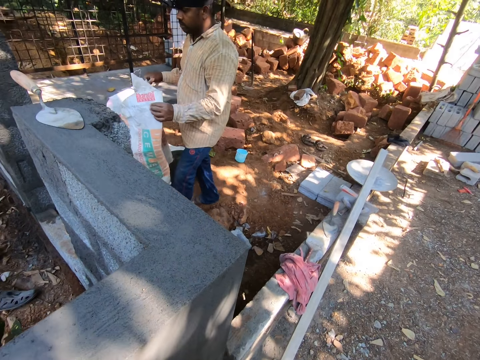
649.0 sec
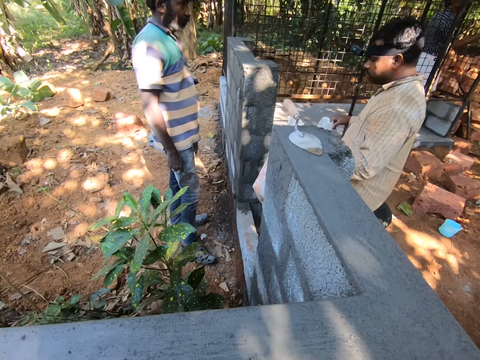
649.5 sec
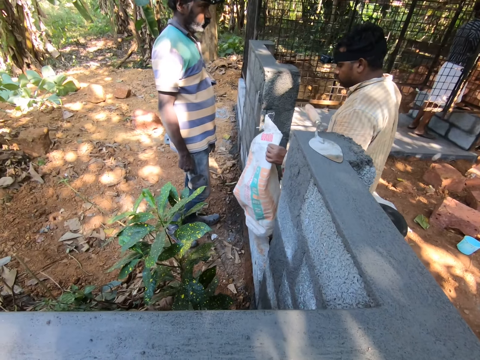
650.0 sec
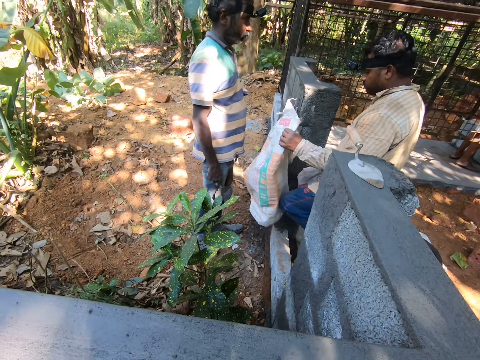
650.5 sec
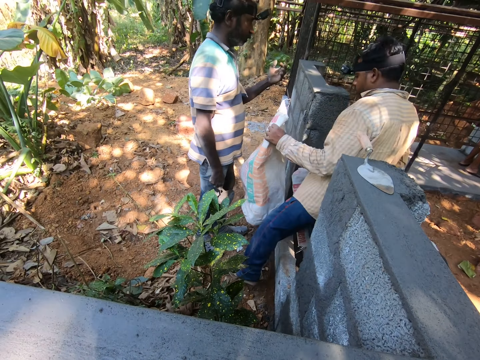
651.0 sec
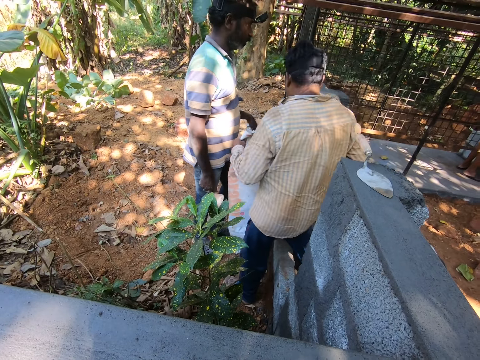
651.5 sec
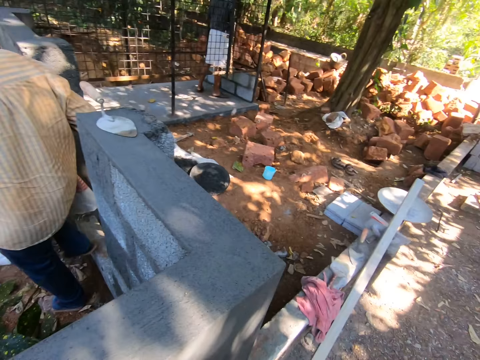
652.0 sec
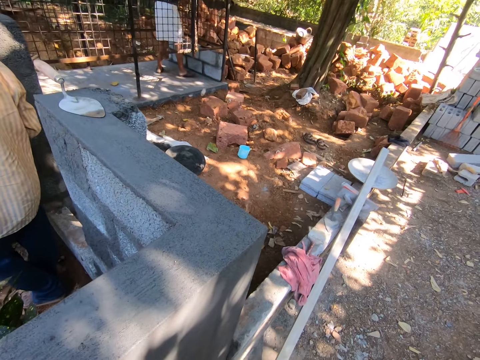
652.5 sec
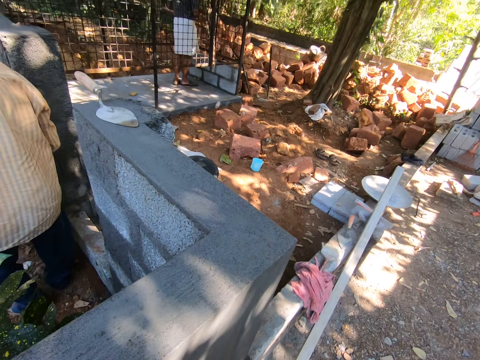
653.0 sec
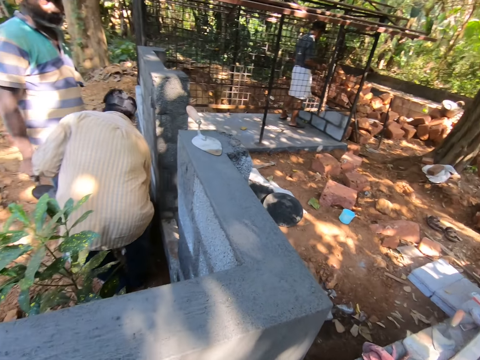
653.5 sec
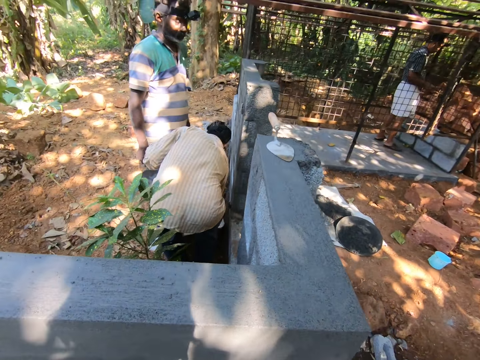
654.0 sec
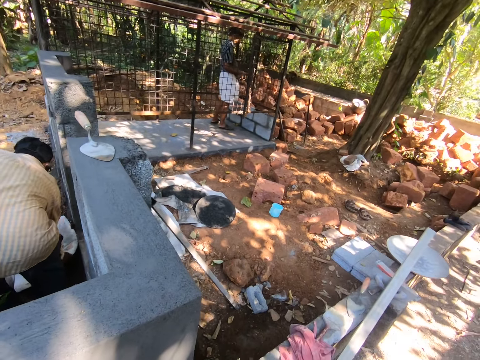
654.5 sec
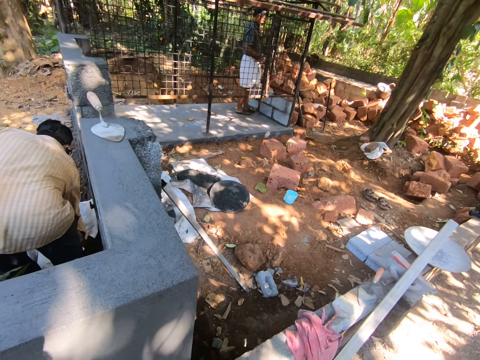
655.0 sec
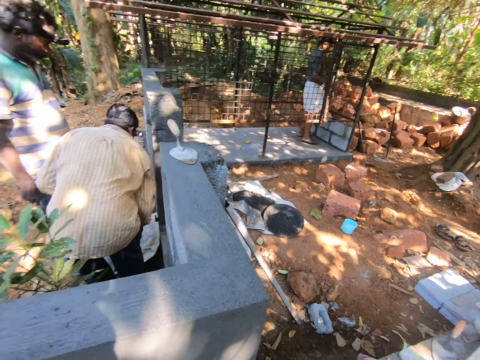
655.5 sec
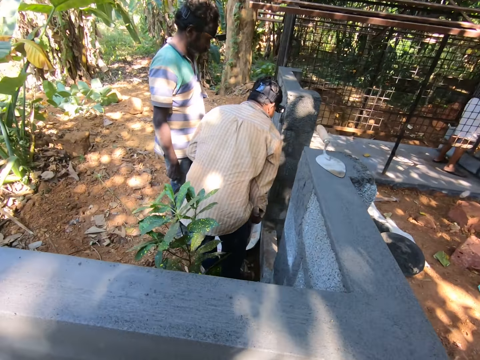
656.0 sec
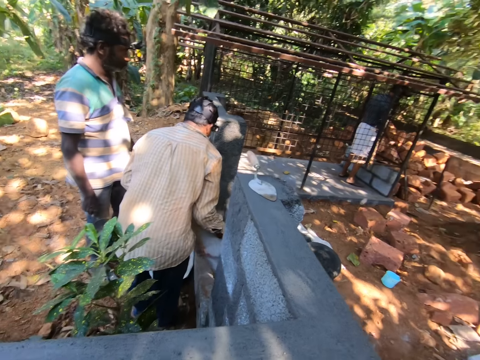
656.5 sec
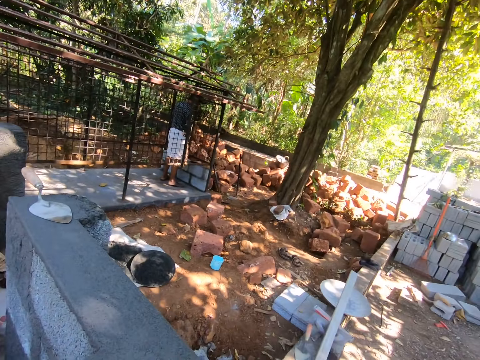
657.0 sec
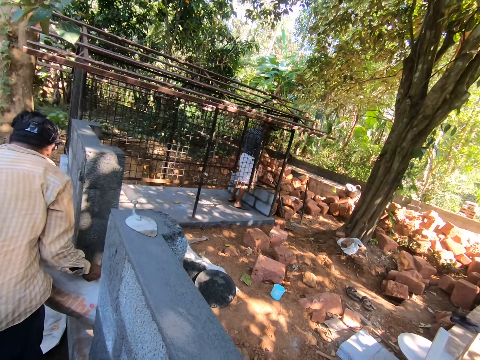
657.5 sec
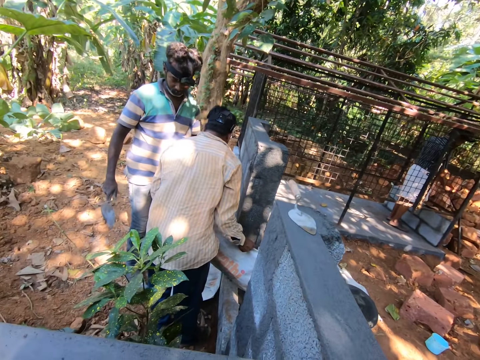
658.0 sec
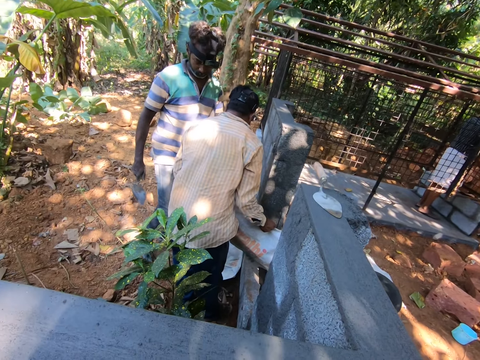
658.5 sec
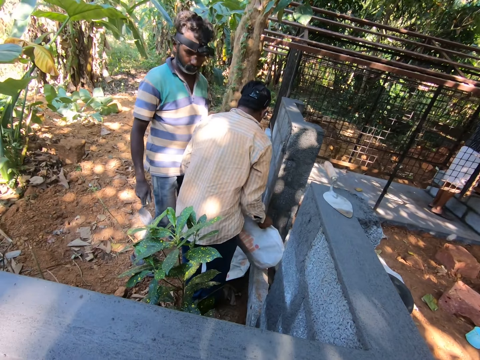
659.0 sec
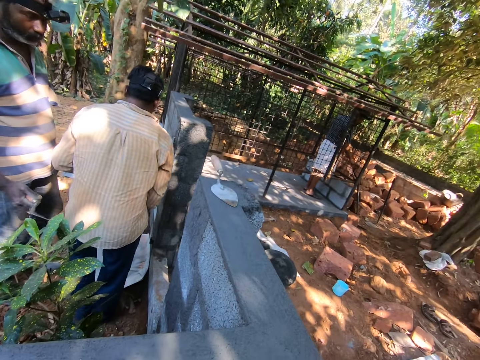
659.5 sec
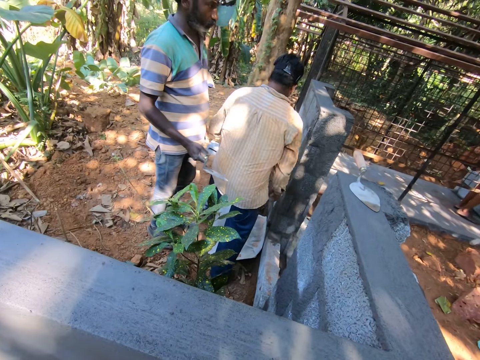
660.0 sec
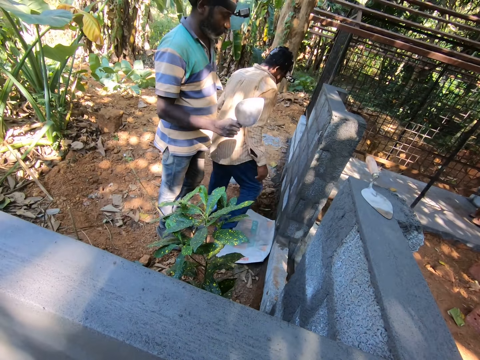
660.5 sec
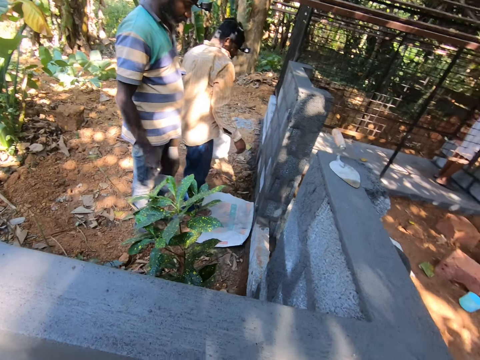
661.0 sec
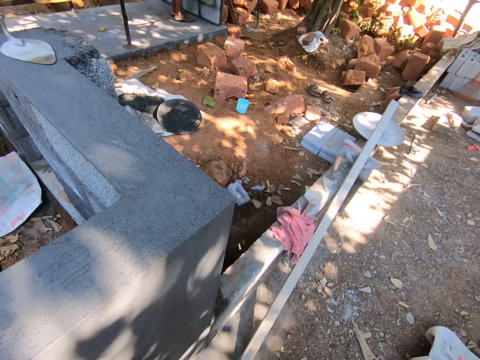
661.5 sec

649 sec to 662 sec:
A person passes in front of another person. The camera wearer talks to the second person.

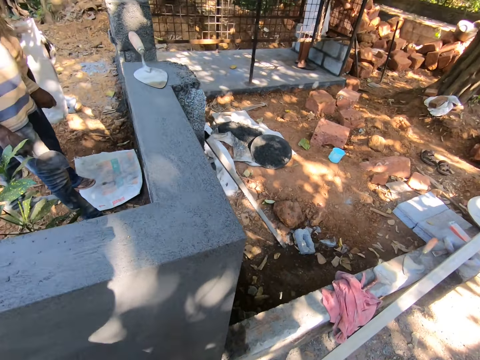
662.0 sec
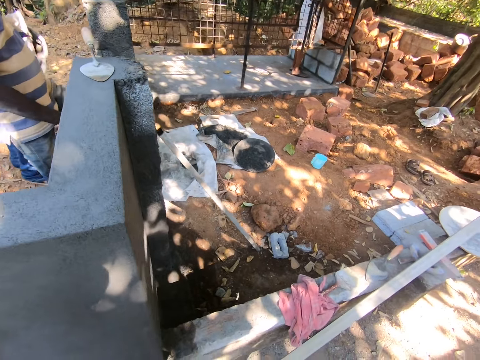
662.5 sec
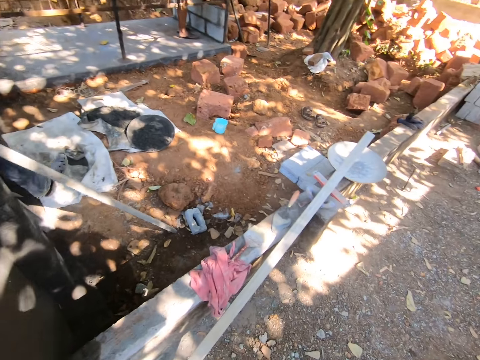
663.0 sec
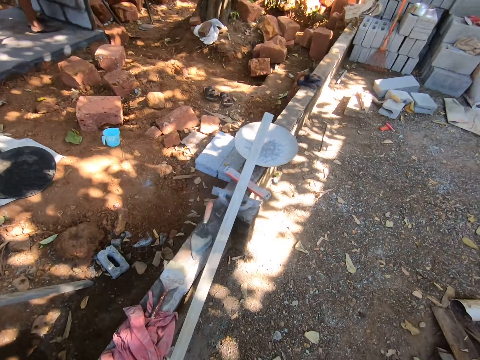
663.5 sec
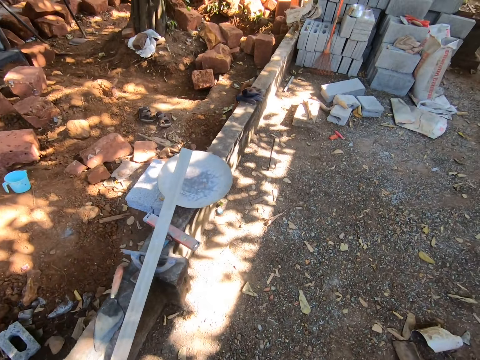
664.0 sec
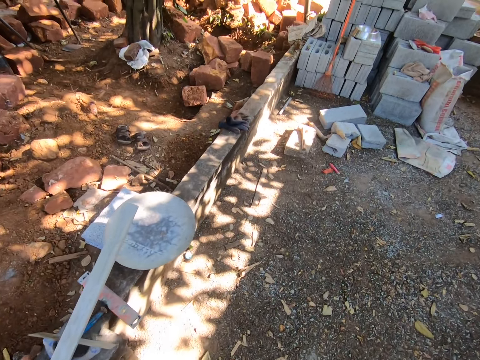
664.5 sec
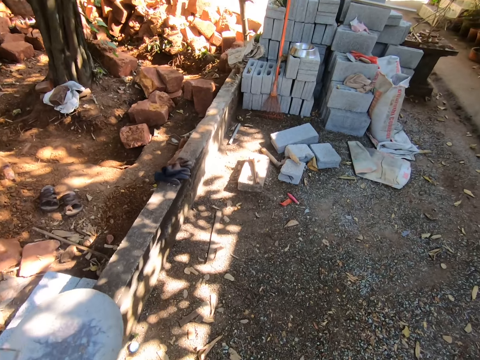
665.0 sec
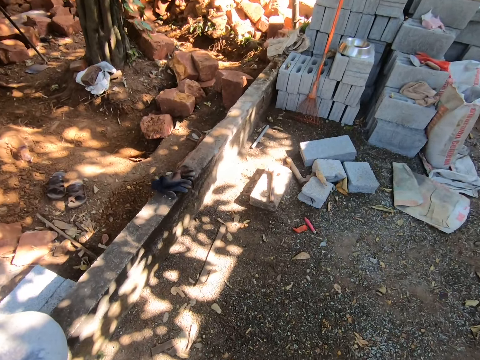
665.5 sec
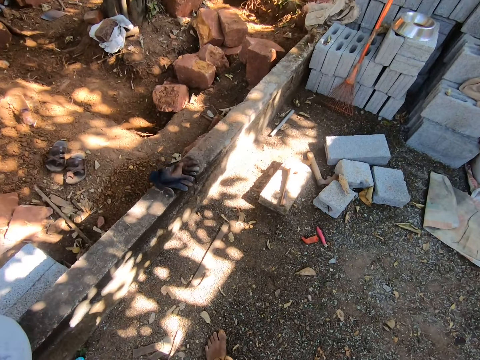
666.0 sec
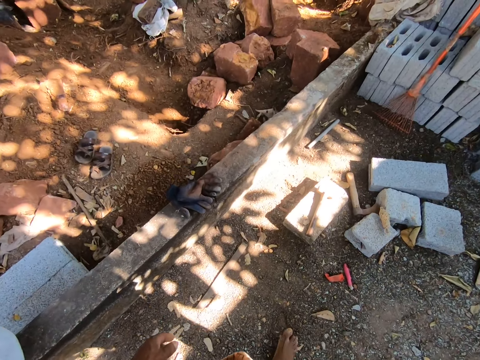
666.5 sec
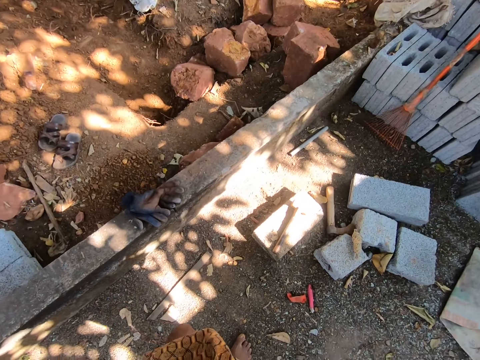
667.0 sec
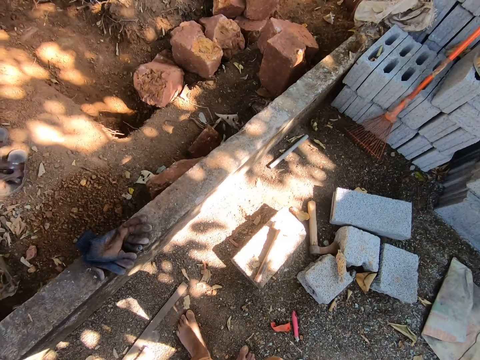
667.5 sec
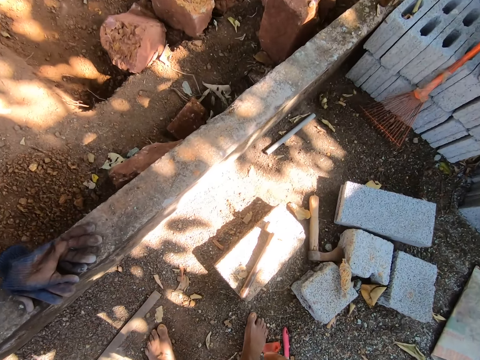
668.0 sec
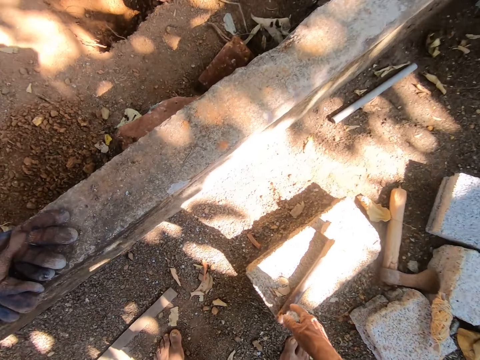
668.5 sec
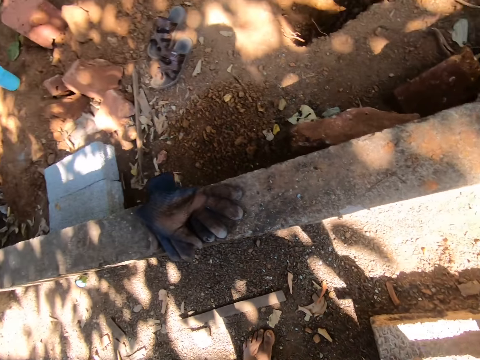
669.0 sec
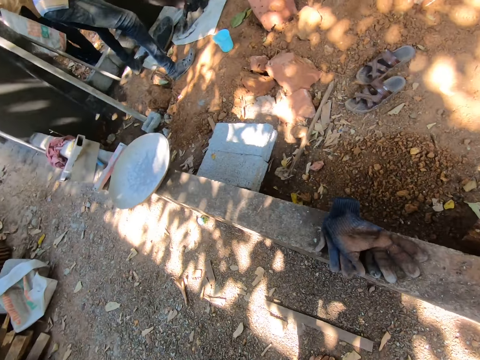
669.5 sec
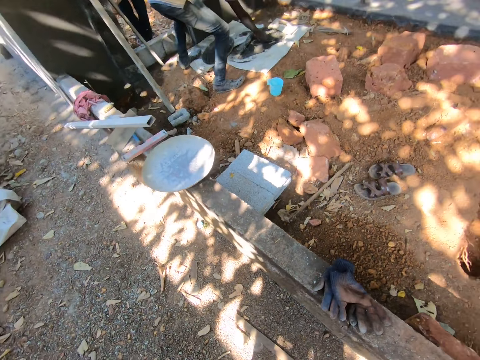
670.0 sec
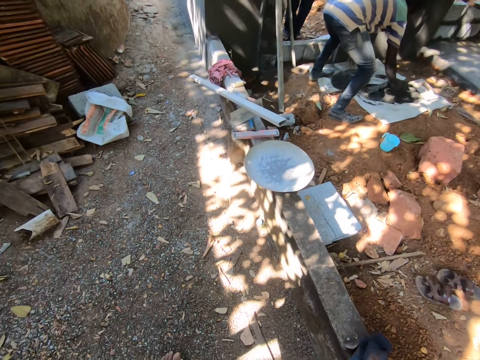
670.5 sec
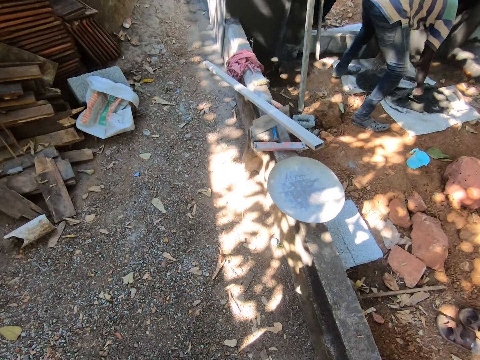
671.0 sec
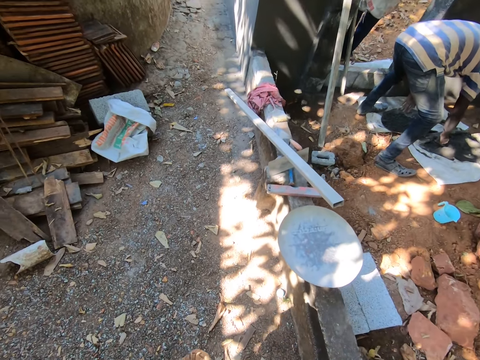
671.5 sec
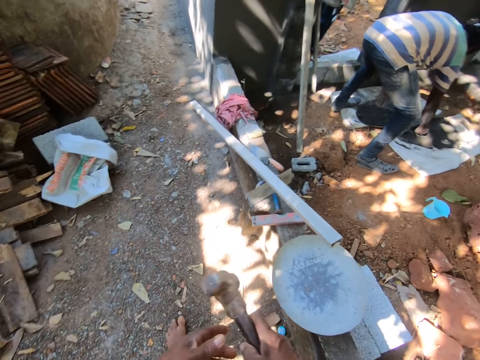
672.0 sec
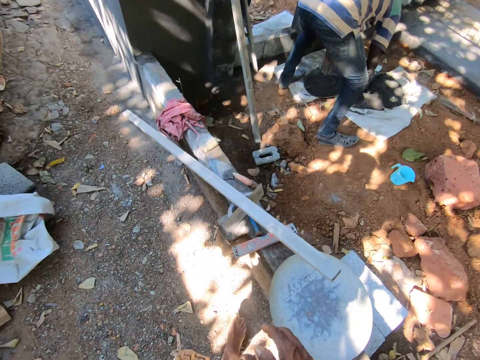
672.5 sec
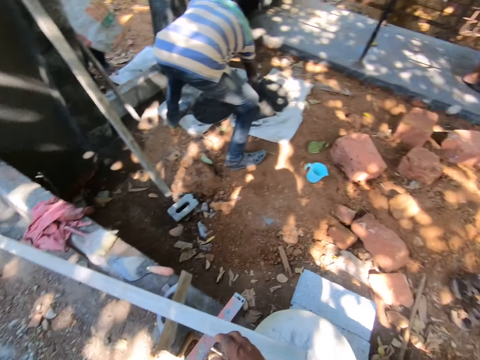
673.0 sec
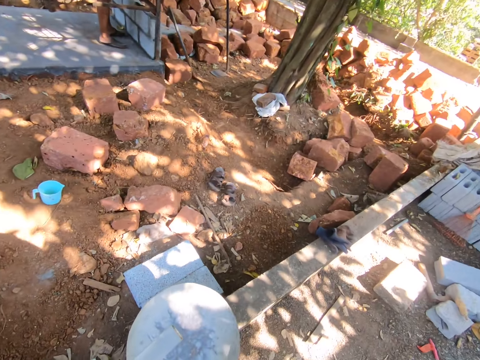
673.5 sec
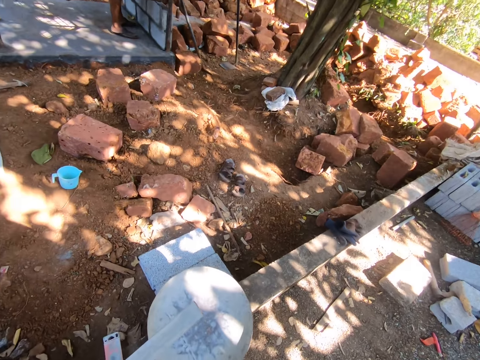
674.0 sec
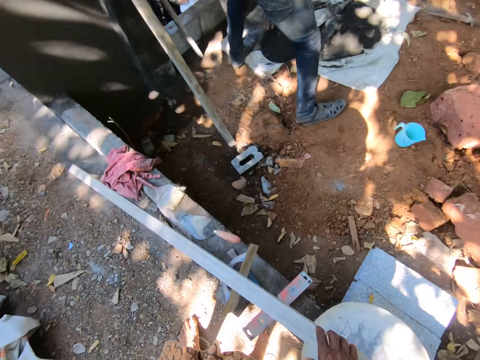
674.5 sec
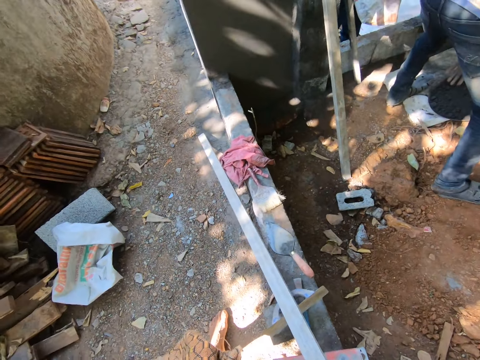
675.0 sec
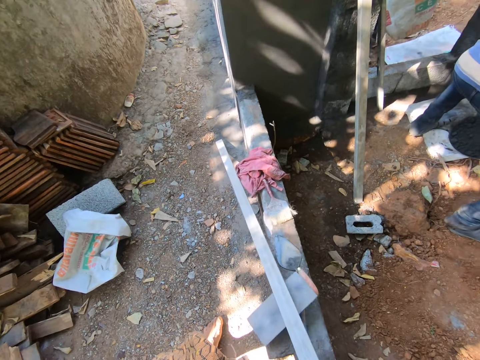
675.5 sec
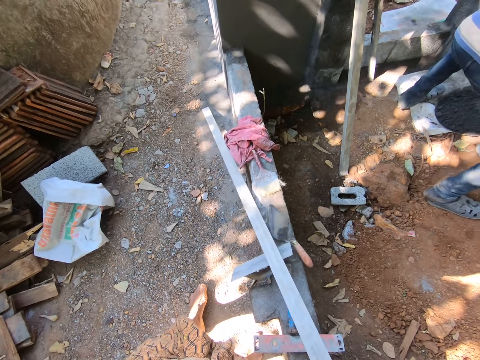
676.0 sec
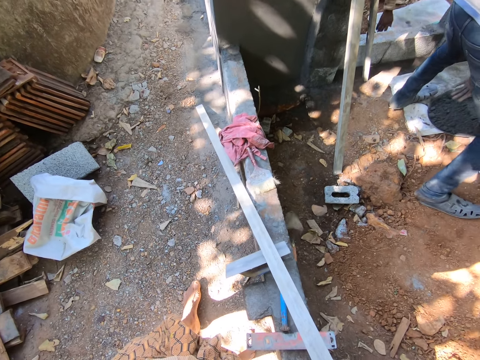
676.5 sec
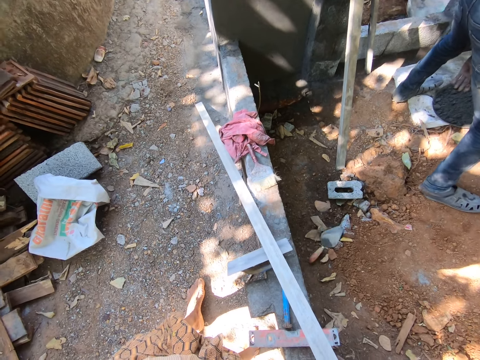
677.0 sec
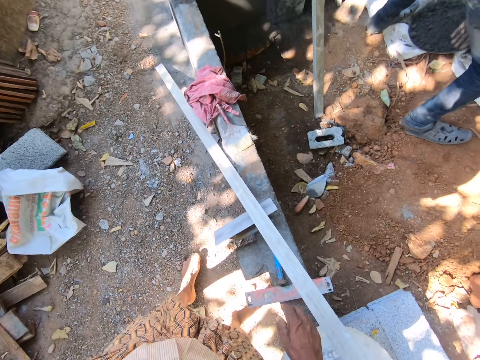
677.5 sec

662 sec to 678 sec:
The camera wearer walks towards the brick. They take the hammer on top of the brick. They talk to a person.
